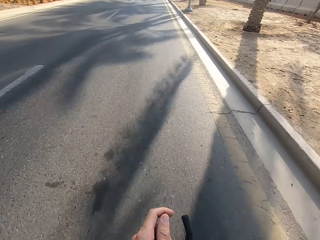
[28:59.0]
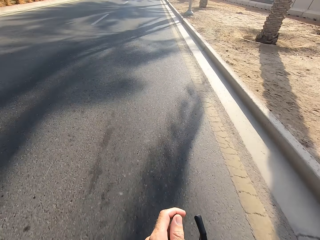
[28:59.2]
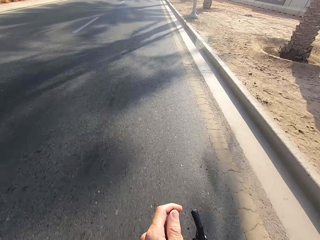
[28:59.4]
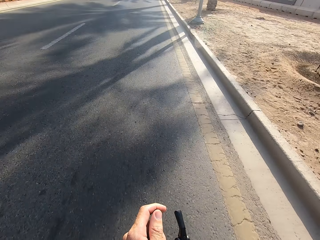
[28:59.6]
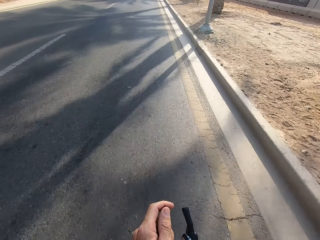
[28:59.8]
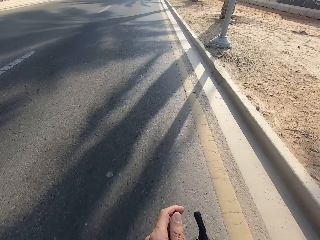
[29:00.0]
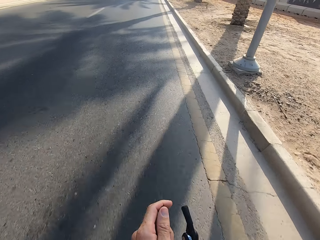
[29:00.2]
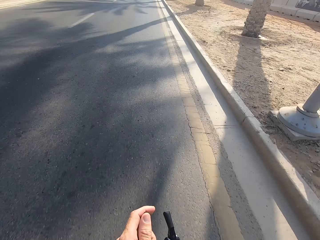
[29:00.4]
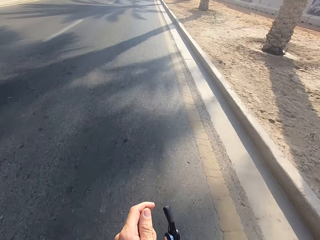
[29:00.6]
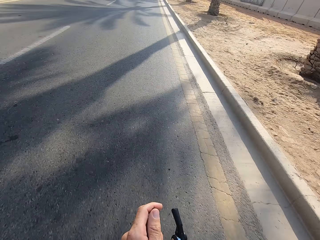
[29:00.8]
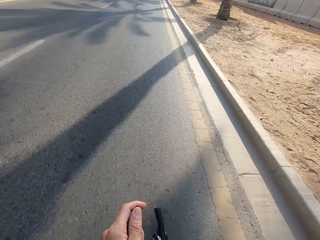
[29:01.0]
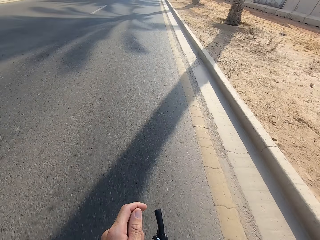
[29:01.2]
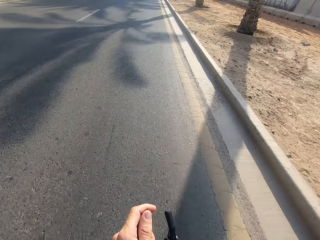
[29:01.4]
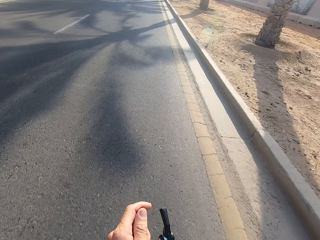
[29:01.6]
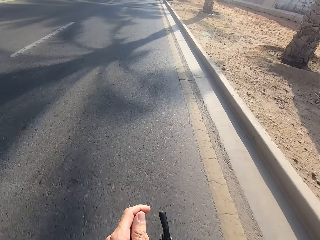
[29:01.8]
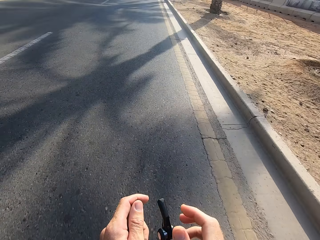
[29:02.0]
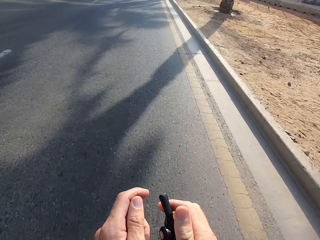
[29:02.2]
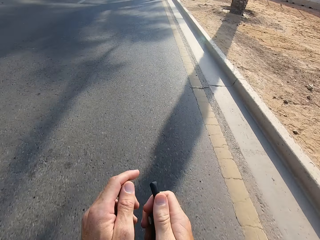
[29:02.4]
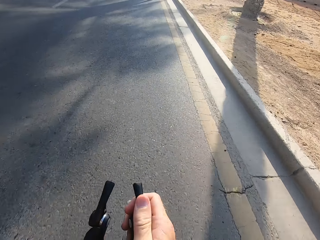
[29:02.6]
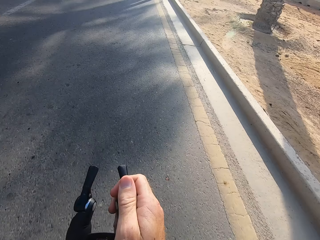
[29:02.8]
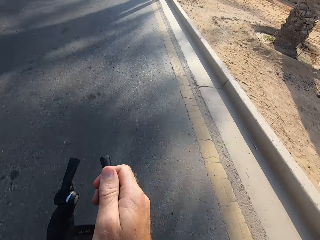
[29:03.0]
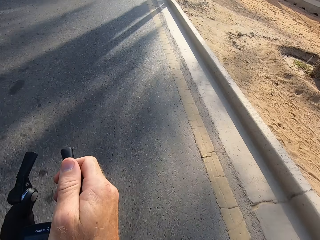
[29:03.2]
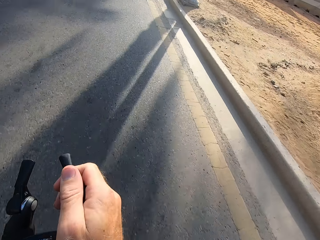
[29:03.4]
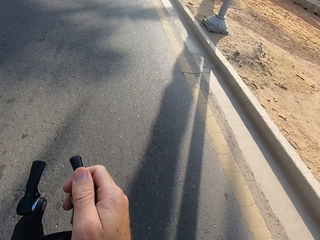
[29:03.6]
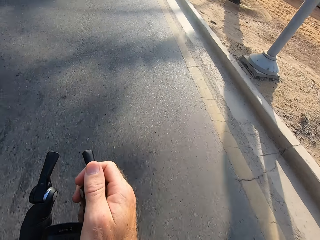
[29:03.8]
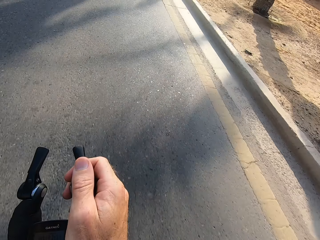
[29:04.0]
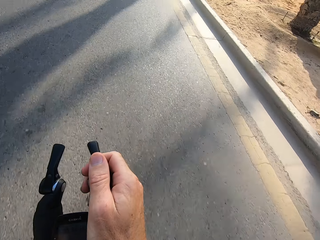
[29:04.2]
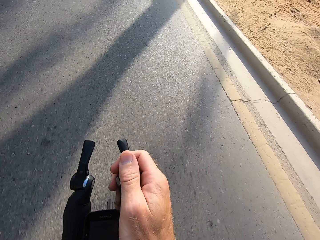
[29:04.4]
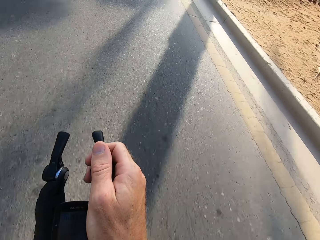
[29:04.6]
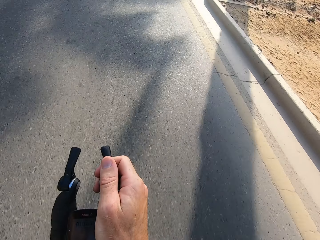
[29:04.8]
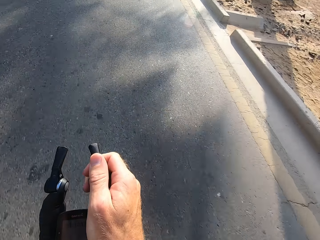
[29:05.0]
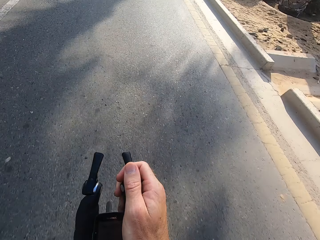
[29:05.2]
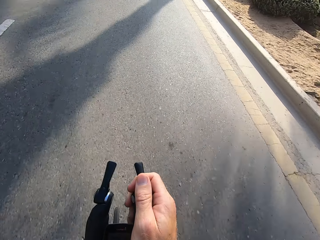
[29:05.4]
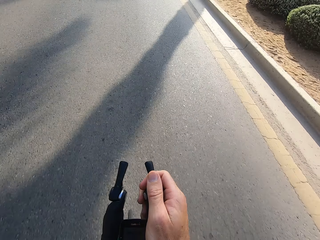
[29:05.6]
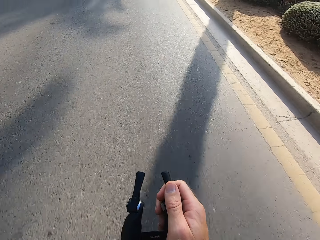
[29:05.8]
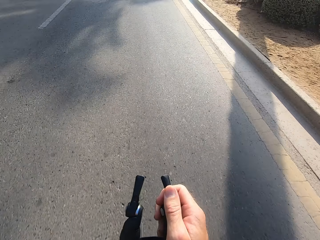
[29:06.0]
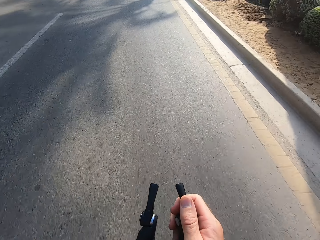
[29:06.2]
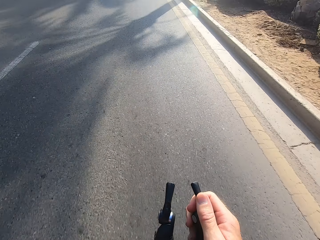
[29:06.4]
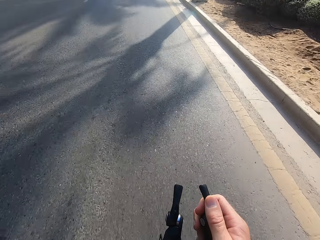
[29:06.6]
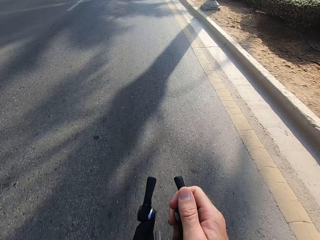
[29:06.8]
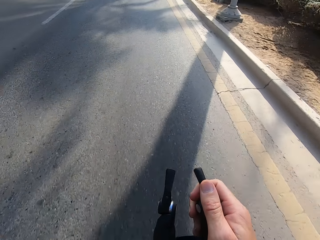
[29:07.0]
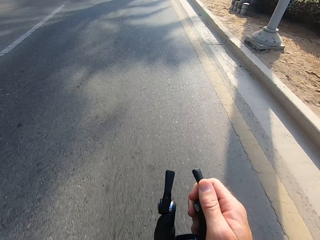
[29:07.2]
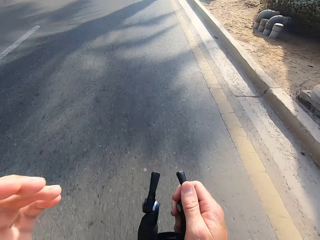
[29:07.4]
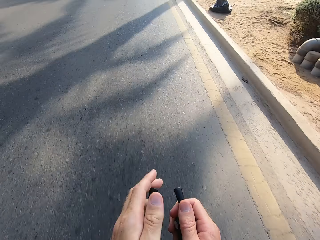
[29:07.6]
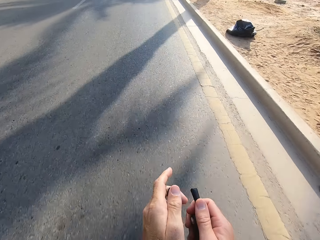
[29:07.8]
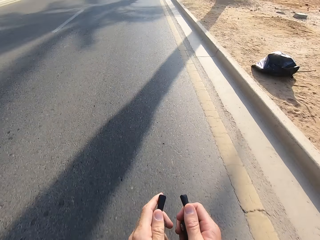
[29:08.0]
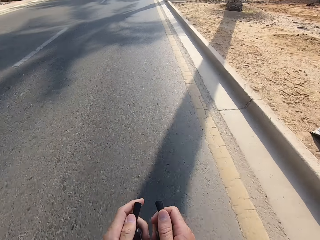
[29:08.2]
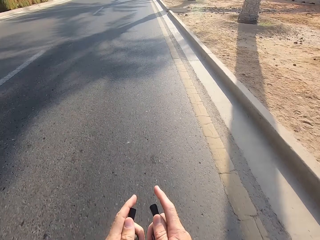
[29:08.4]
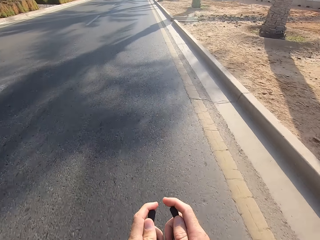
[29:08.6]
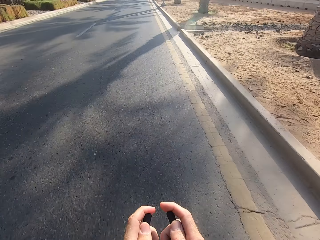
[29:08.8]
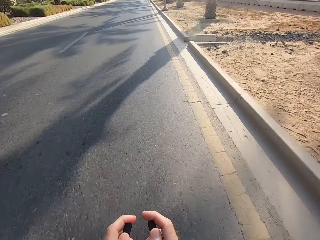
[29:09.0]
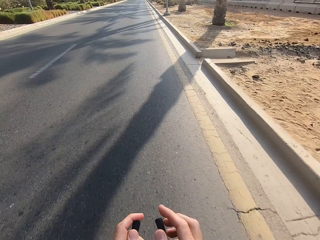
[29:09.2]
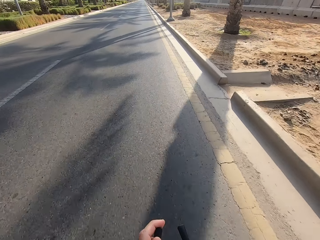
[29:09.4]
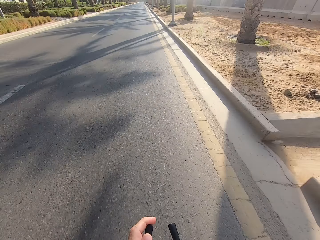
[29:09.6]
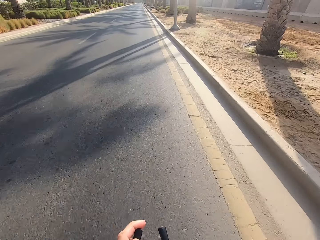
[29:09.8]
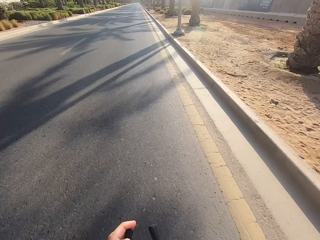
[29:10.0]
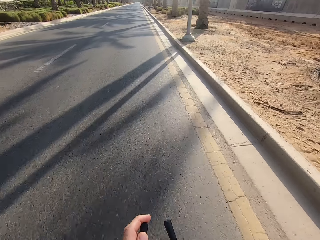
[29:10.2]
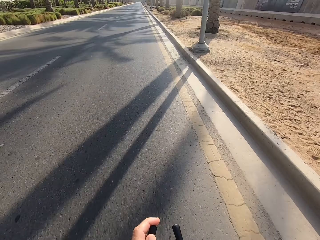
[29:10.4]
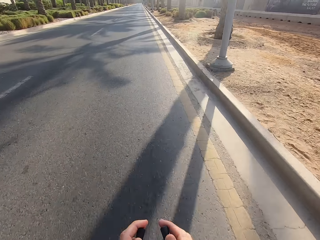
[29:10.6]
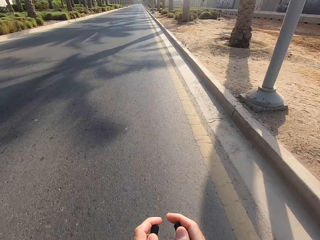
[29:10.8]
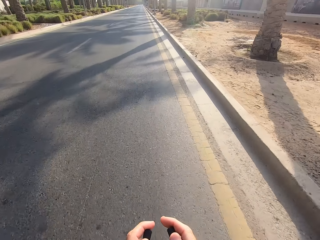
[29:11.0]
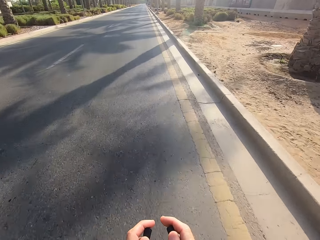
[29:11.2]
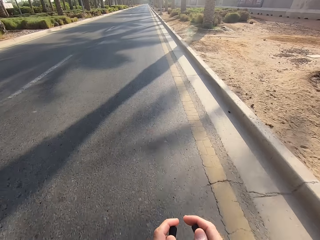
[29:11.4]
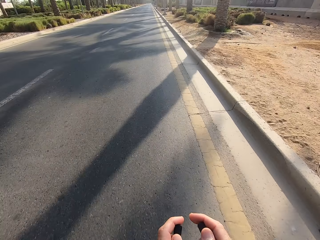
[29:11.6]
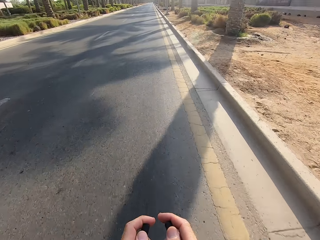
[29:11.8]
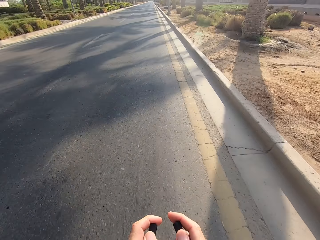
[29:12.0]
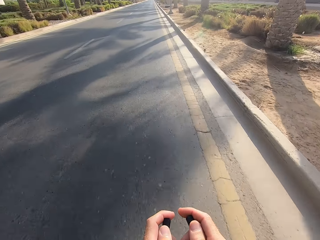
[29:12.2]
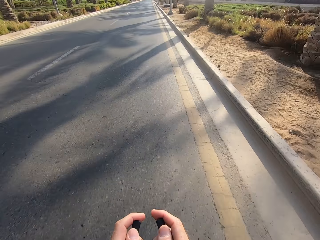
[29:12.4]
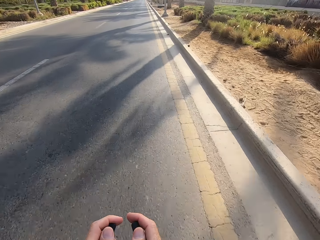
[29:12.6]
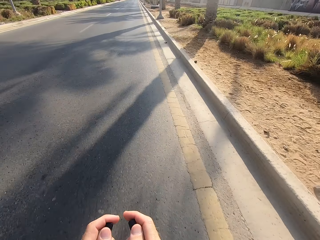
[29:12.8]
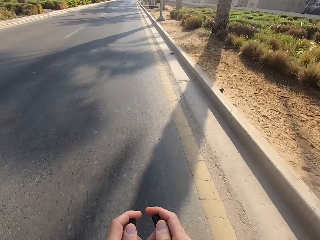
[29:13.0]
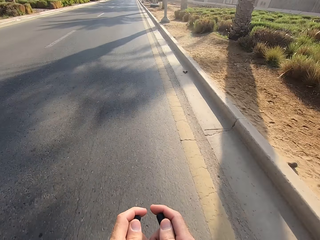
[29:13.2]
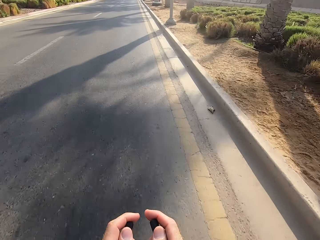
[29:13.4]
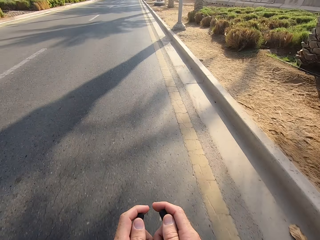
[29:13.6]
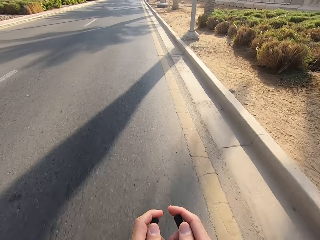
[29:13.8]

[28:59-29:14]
The camera wearer swings the right hand. They hold the bike rest handlebar. They swing the left hand. They touch something. They swing the left hand. They hold the bike rest handlebar. They swing the right hand. They touch something. They swing the right hand, hold the bike rest handlebar and cycle the bicycle.

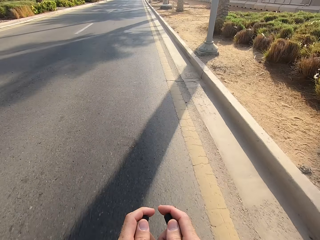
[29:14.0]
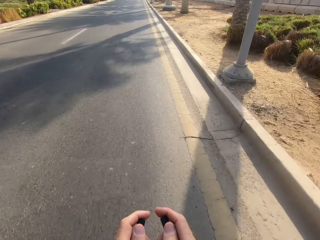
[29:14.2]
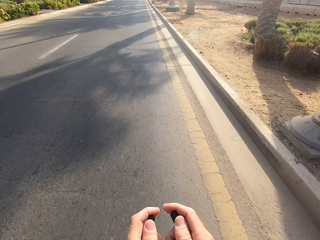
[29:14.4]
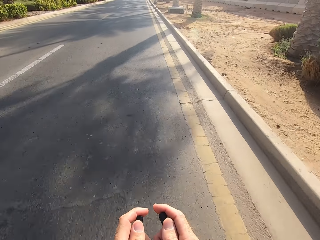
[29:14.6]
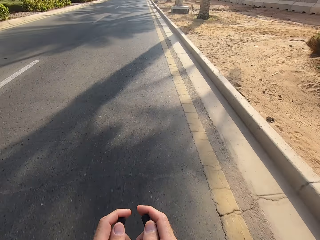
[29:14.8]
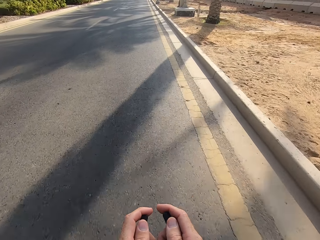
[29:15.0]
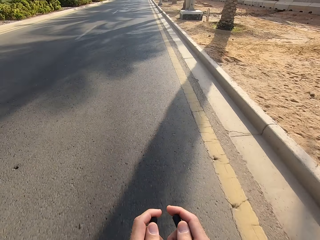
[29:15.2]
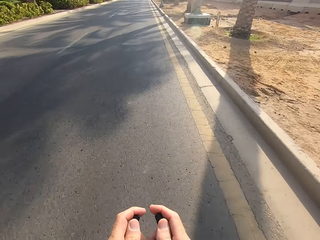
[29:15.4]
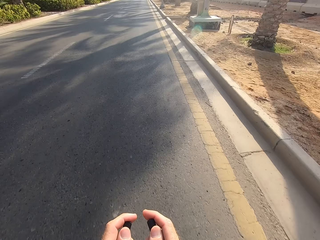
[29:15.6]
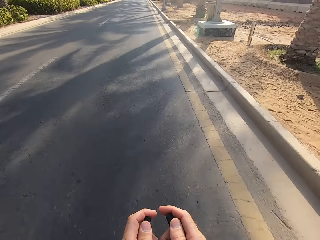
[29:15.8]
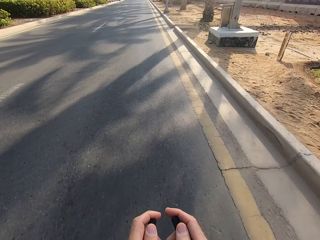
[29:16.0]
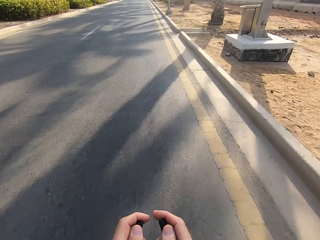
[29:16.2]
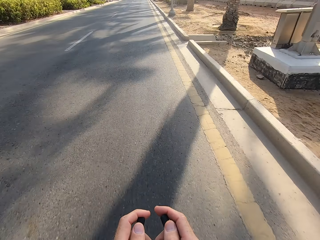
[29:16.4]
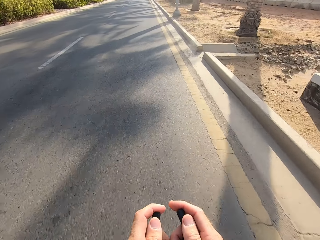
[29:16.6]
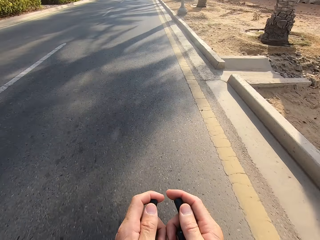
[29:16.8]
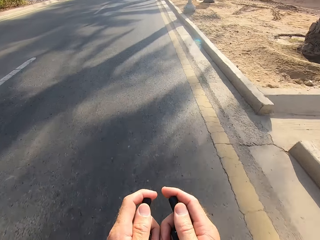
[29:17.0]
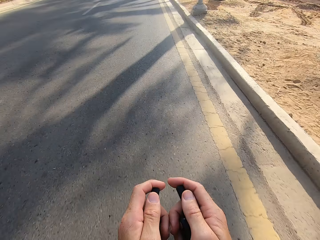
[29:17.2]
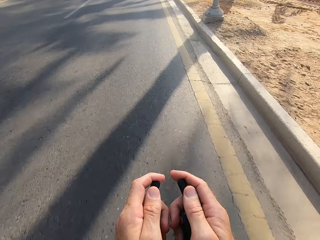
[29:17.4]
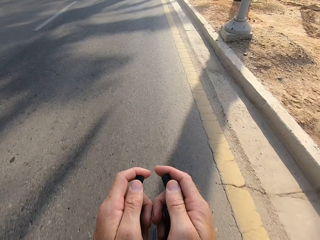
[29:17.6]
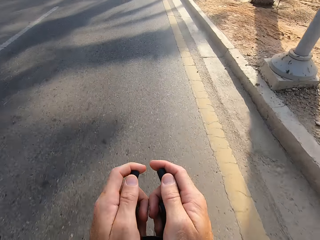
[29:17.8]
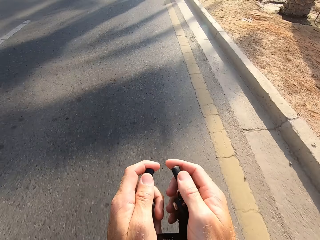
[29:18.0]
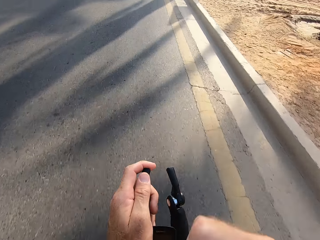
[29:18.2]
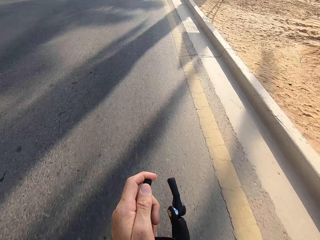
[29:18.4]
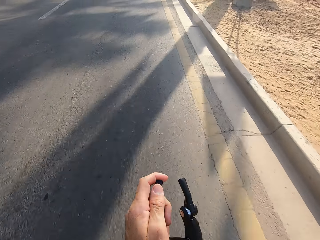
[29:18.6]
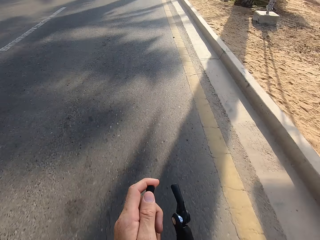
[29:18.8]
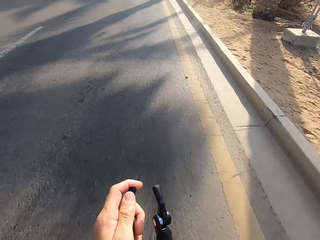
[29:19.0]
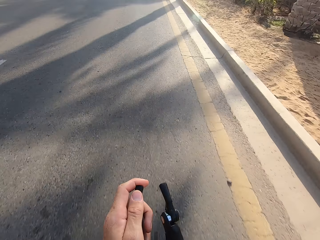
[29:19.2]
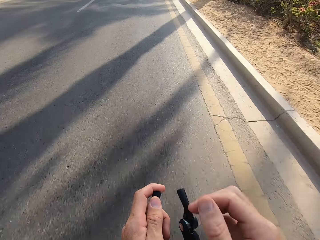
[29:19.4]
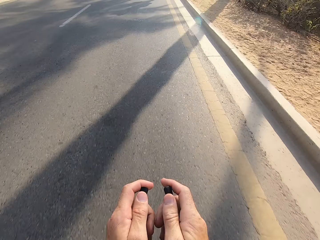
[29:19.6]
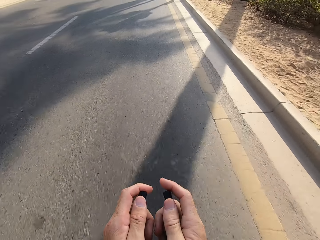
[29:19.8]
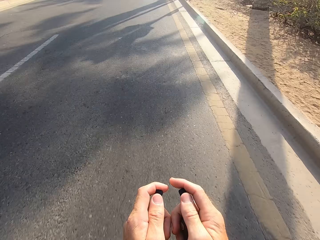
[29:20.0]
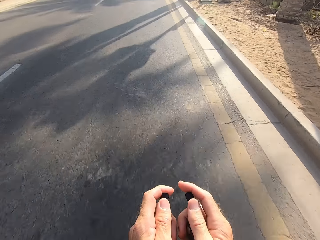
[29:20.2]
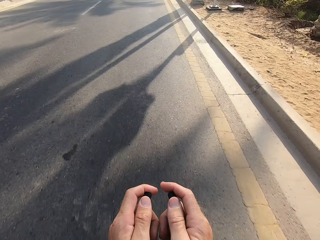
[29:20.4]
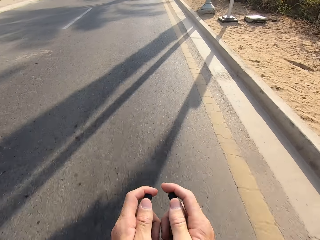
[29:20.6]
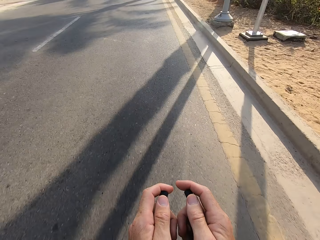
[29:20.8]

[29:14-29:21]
The camera wearer swings the right hand. They touch something. They swing the right hand, hold the bike rest handlebar and cycle the bicycle.
